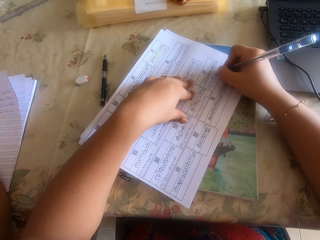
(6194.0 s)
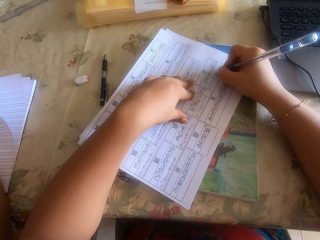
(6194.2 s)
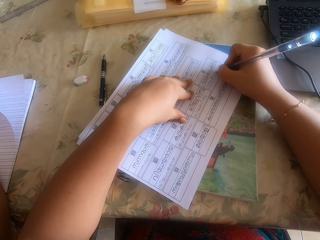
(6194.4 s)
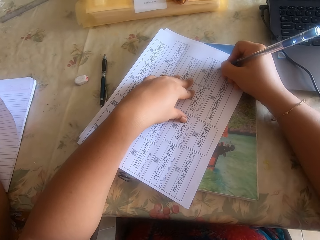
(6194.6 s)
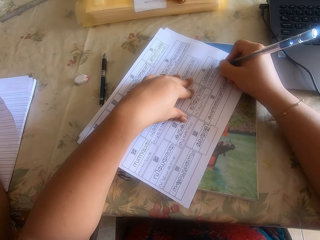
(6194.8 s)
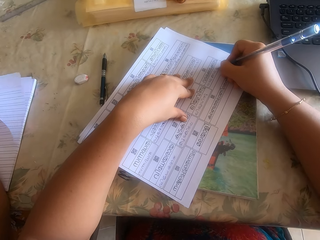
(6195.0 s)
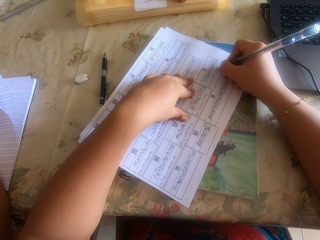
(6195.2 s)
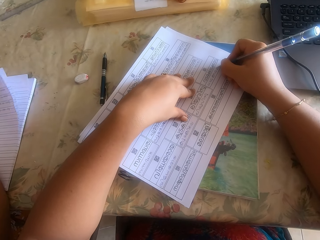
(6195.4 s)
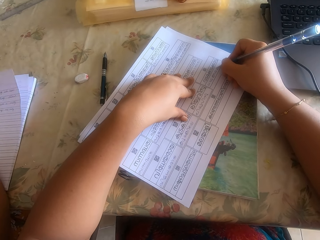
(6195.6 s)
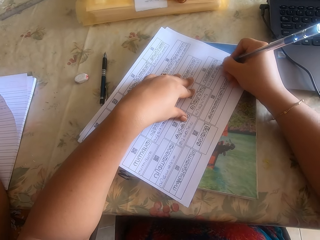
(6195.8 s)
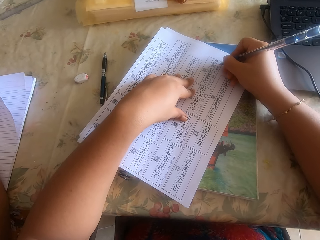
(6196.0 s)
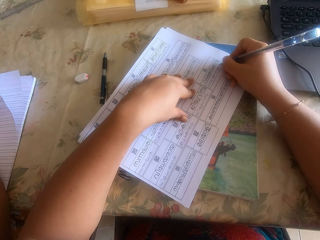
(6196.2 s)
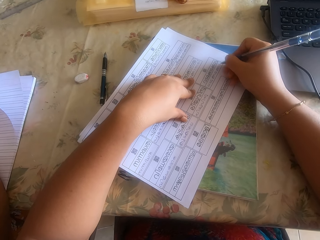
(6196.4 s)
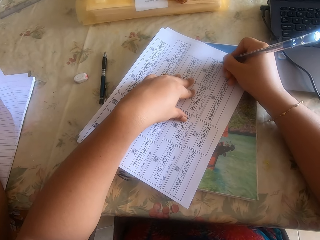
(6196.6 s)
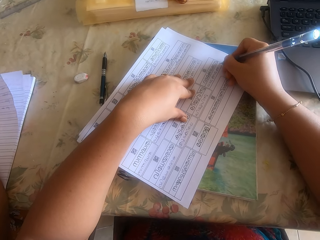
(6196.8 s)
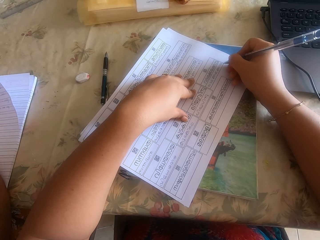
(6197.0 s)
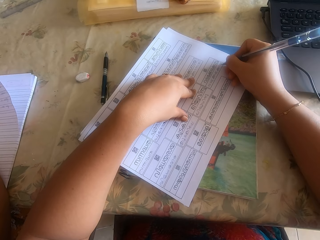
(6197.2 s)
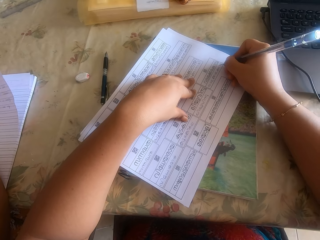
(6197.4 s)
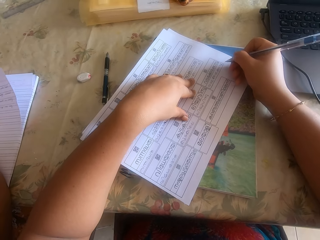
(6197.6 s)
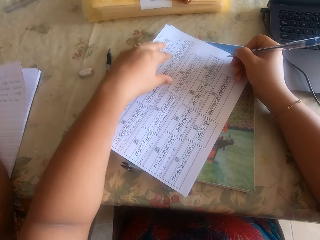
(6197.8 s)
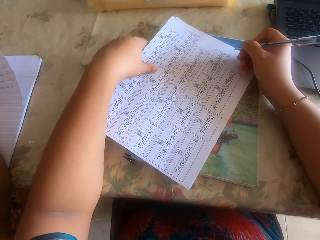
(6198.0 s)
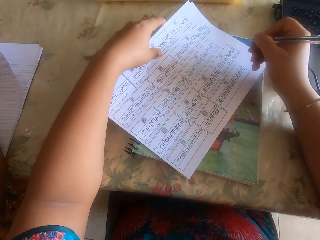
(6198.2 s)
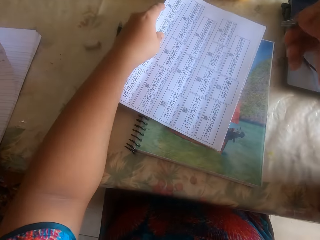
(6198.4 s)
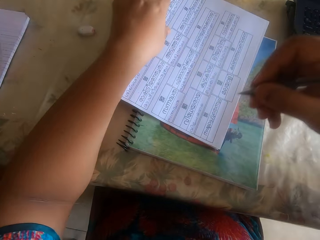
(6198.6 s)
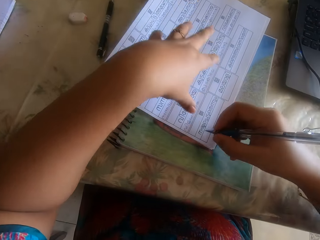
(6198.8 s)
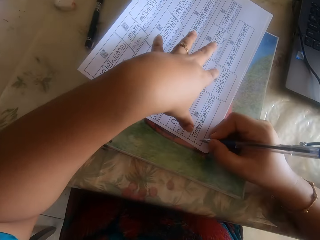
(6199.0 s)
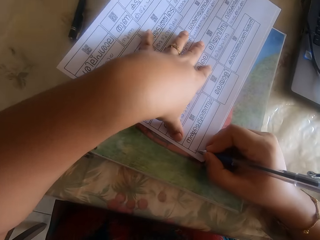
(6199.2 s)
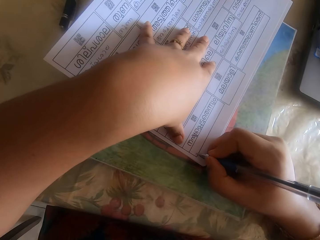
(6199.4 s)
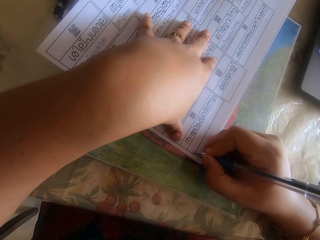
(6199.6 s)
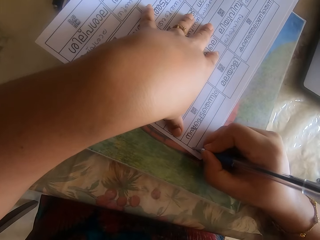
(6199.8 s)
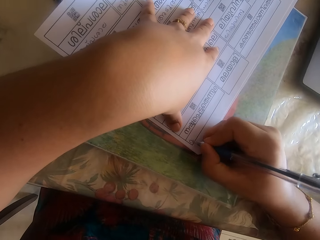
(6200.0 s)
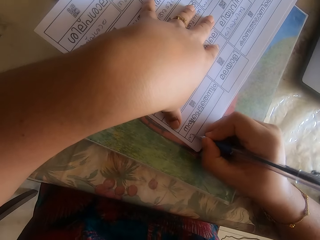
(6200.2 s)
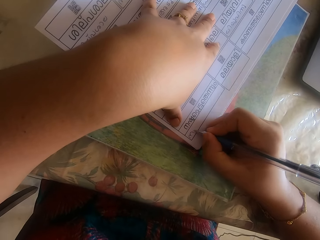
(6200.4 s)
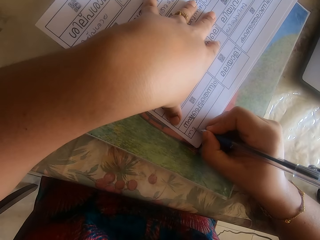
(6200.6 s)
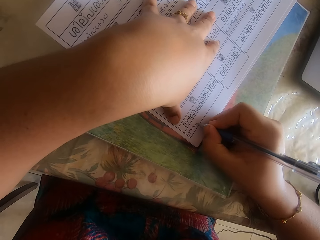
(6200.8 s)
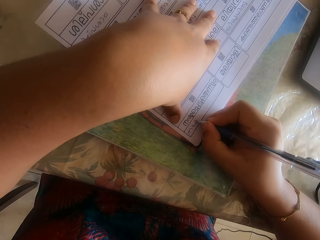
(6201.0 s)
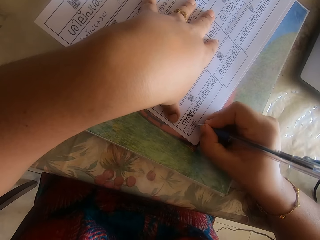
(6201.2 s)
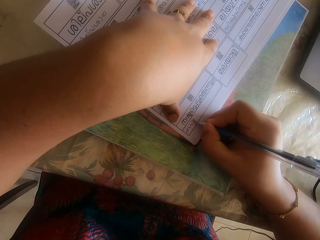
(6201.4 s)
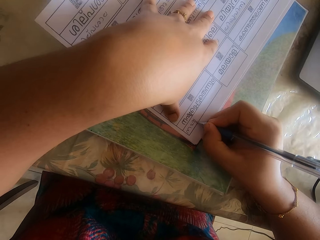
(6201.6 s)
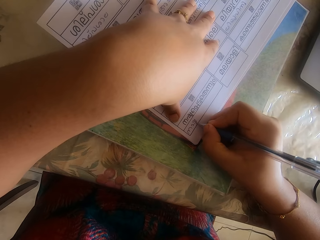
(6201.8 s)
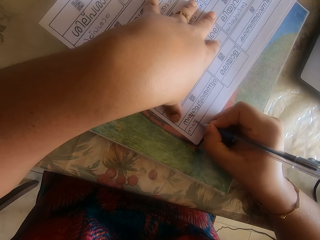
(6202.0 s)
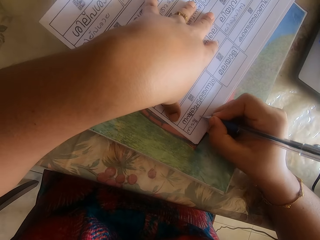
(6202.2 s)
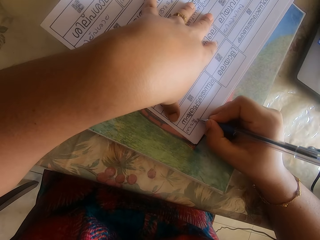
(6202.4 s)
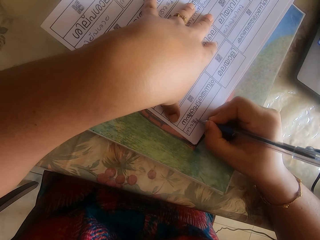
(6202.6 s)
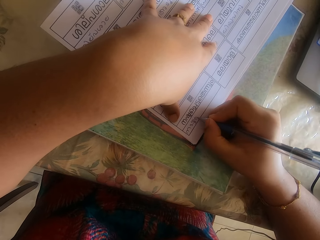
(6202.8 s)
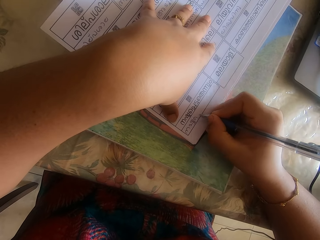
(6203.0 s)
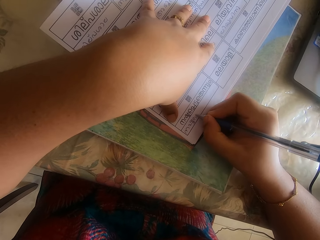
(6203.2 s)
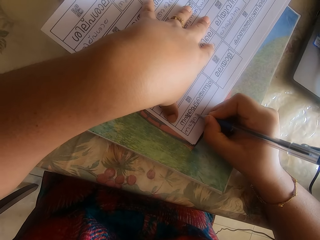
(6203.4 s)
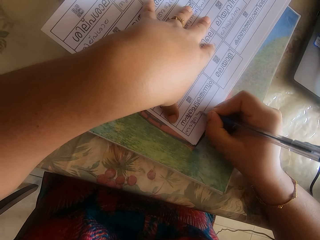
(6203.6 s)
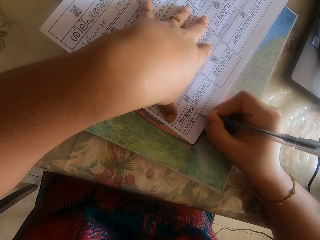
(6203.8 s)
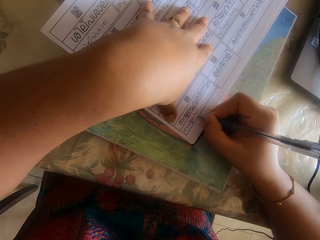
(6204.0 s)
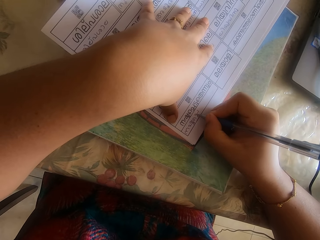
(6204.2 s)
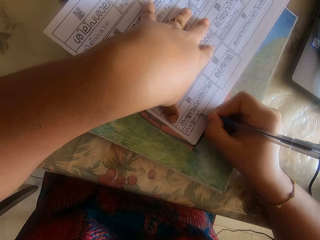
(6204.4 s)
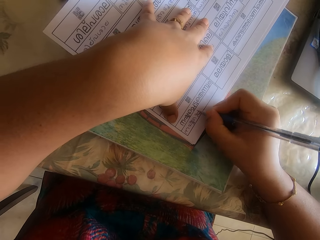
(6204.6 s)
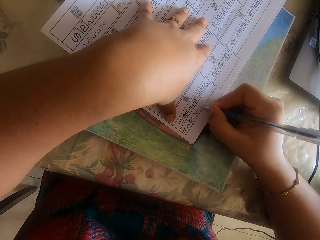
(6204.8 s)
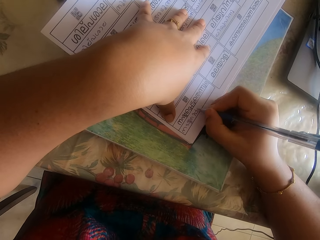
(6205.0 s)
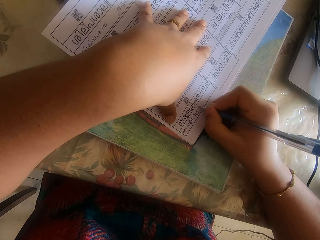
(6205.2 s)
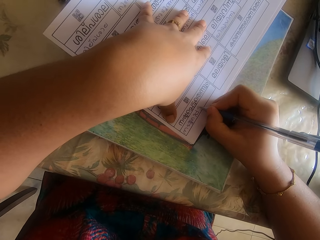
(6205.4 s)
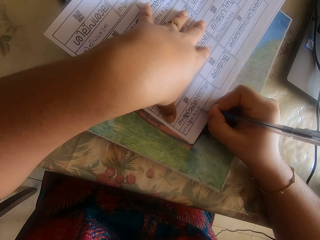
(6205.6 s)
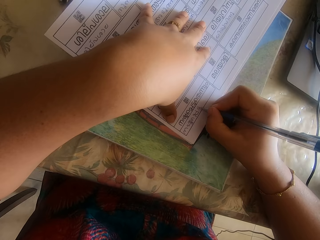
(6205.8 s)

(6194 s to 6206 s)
The camera wearer holds the paper with the left hand. They shift the printed white paper on the book with his left hand. They write on the printed white paper with the pen in her right hand.

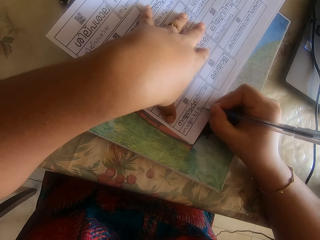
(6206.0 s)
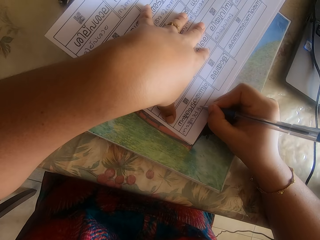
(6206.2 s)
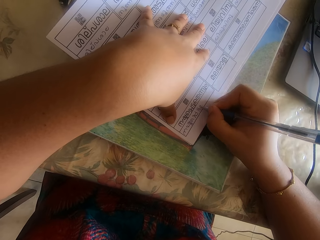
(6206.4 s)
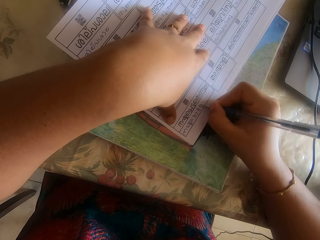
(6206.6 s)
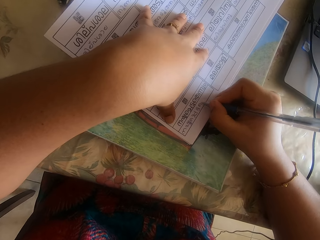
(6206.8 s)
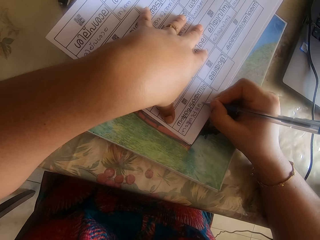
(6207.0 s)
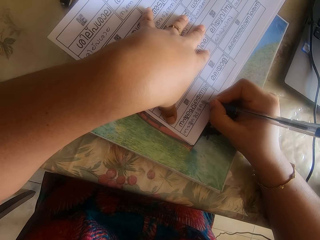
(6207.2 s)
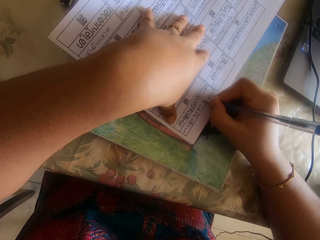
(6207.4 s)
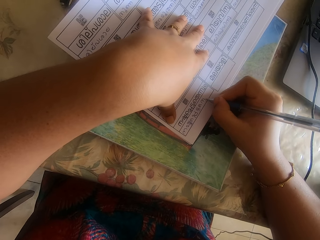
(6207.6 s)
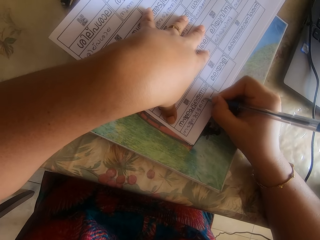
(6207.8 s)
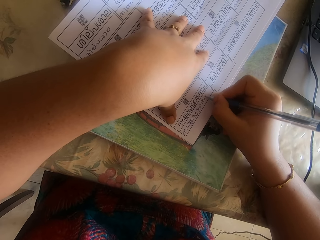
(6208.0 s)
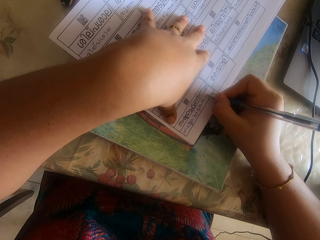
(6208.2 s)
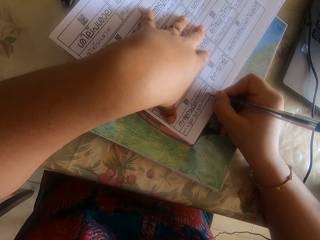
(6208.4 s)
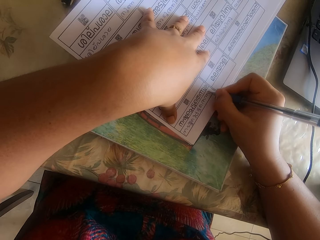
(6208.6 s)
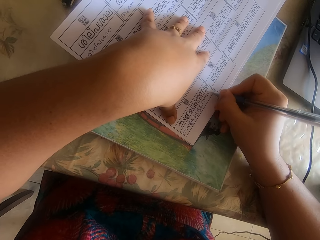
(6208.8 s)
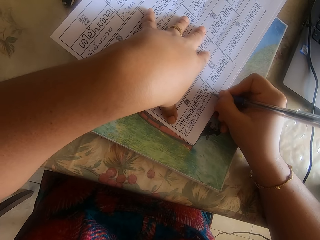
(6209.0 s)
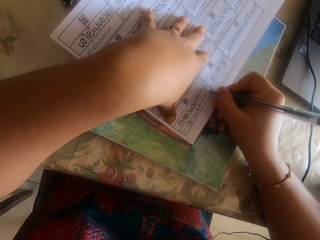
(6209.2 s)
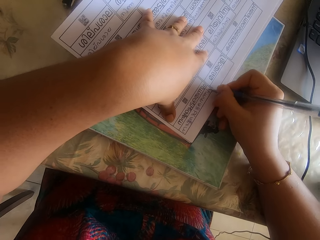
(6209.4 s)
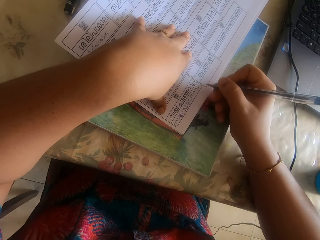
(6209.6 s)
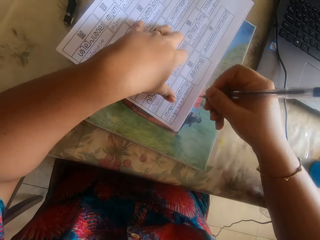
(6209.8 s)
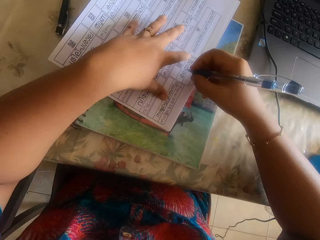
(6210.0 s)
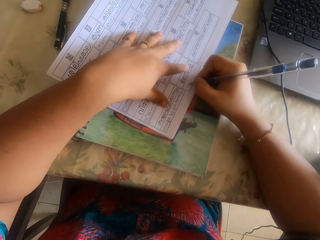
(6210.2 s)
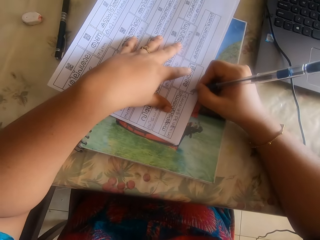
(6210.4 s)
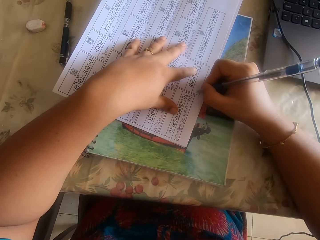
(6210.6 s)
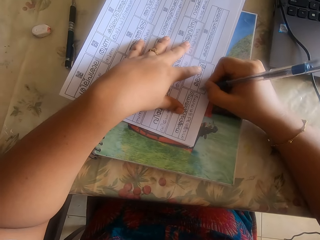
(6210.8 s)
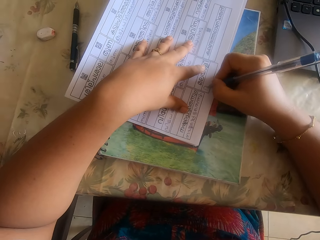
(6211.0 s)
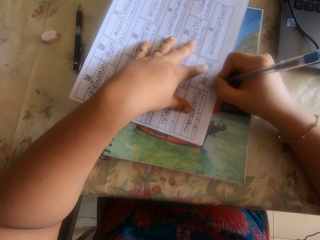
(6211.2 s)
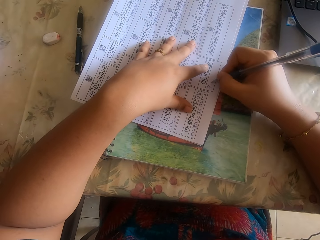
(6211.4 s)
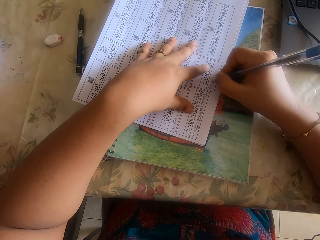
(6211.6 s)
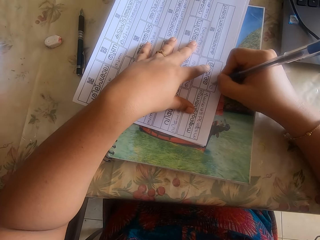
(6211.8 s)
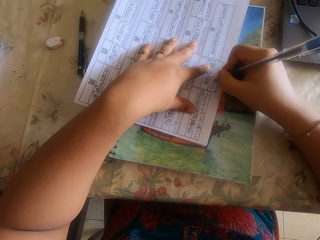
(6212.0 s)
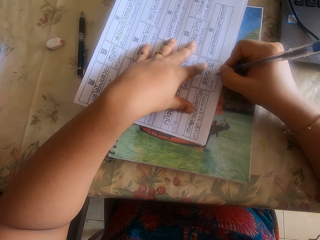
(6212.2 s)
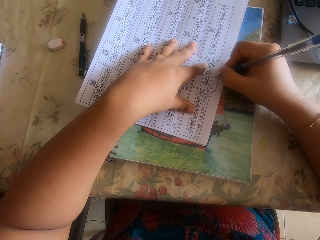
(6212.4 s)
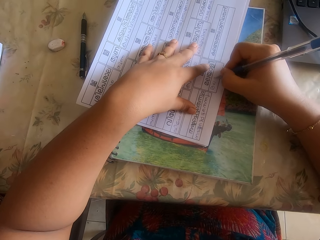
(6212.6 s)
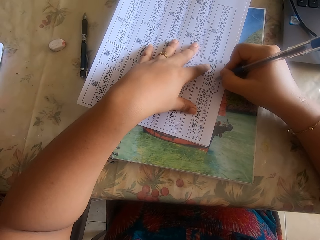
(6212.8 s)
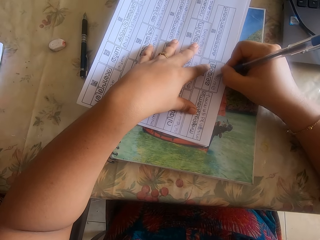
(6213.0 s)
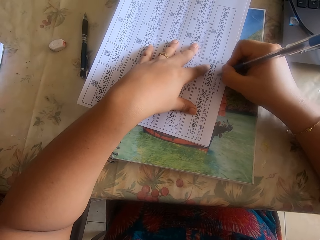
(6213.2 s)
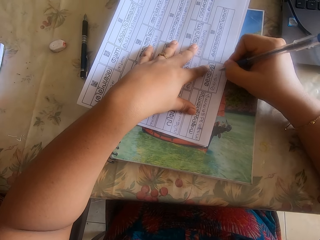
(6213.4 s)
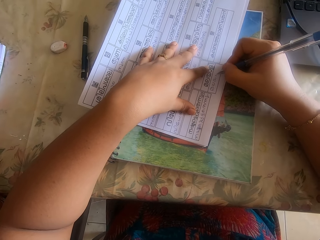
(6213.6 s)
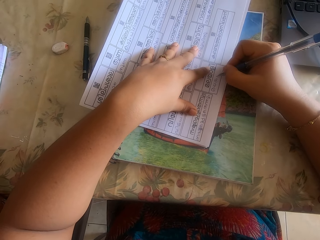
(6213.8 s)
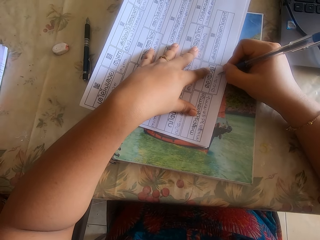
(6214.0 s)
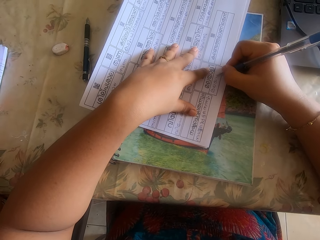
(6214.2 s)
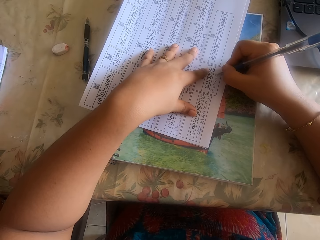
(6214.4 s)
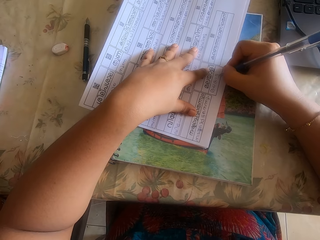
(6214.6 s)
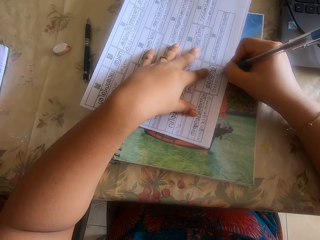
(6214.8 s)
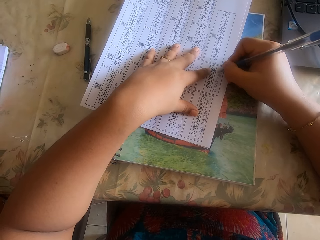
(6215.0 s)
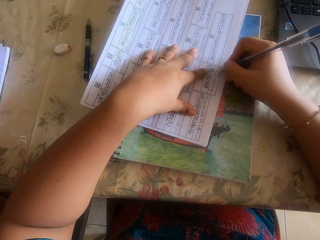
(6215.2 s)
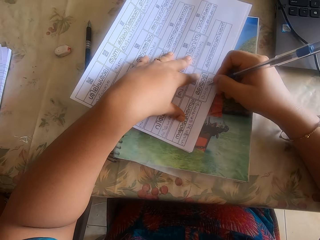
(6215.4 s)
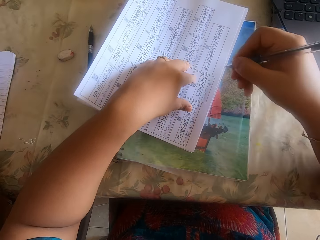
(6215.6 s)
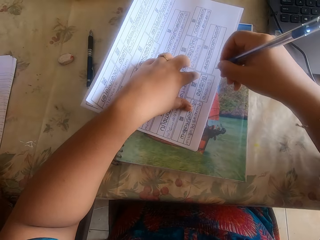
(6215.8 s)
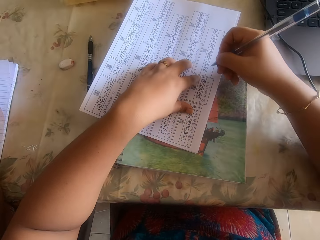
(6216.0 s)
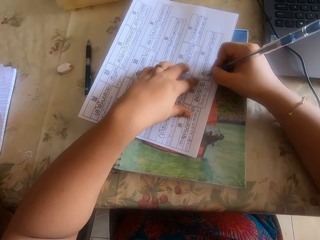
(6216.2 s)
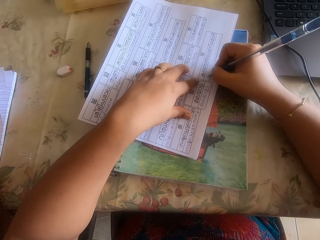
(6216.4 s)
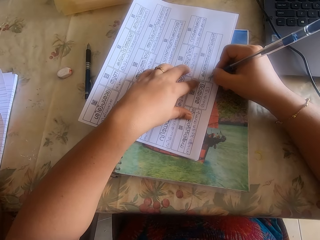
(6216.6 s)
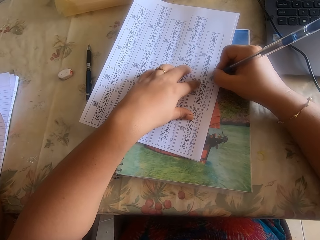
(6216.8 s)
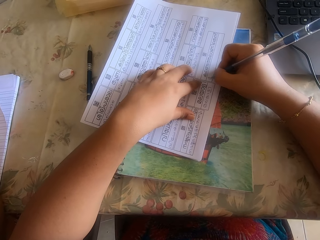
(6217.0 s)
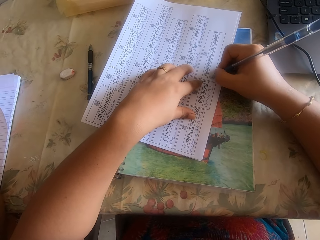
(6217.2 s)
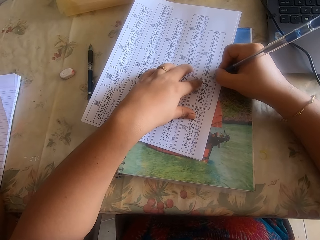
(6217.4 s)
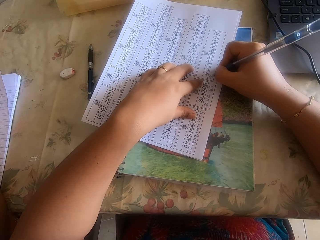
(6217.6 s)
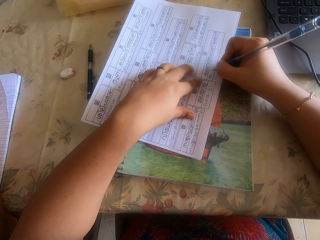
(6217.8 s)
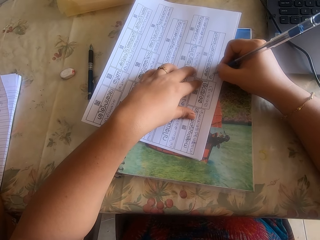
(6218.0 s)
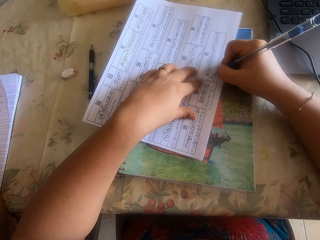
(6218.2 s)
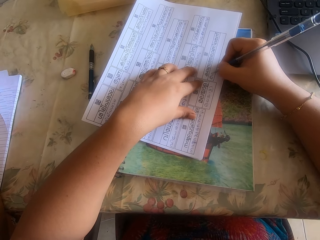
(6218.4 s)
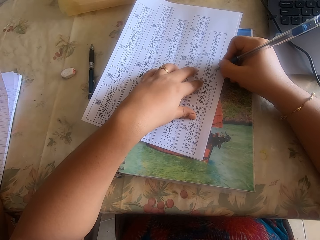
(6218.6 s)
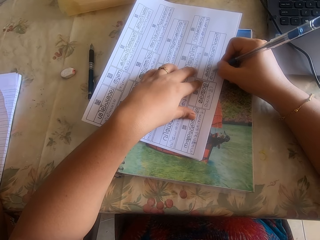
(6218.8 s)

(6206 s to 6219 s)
The camera wearer lifts up the pen and writes on a piece of paper with the pen. They lift up the pen and write on the piece of paper with the pen.
